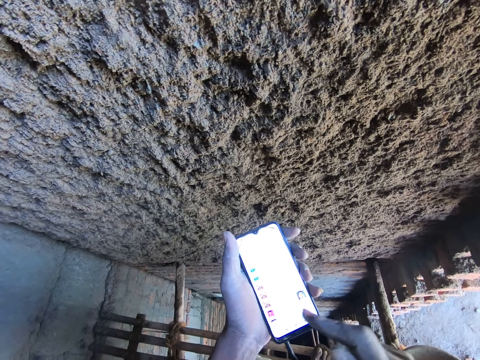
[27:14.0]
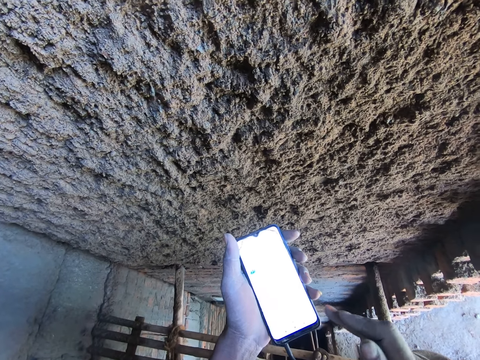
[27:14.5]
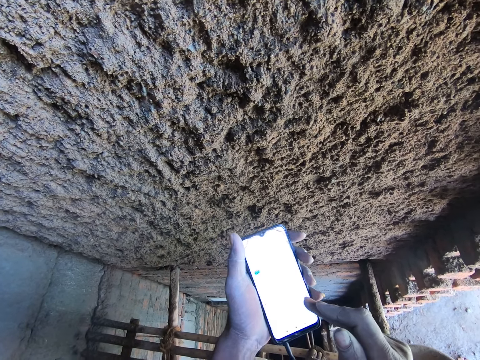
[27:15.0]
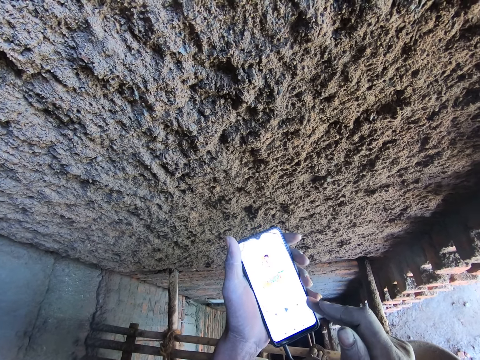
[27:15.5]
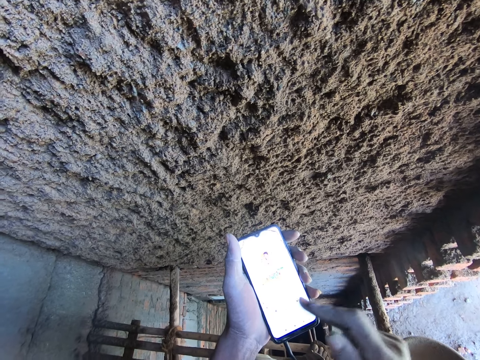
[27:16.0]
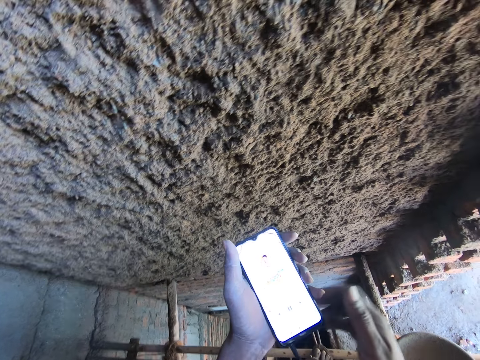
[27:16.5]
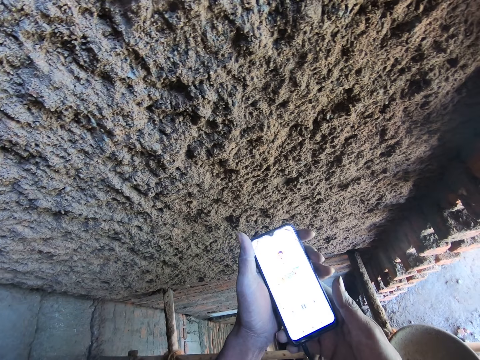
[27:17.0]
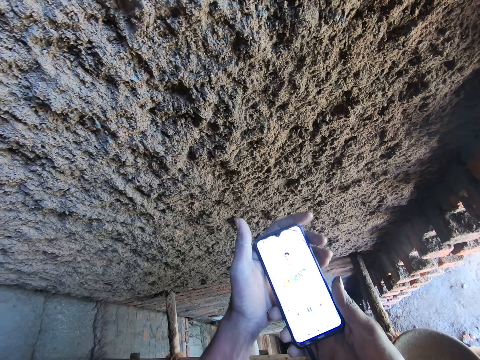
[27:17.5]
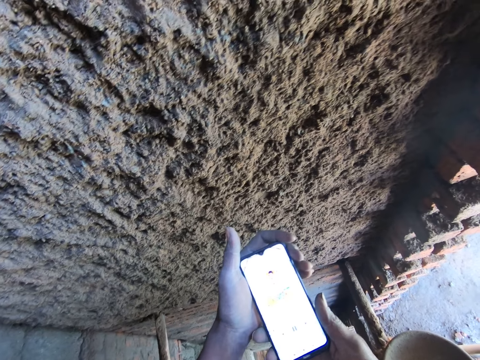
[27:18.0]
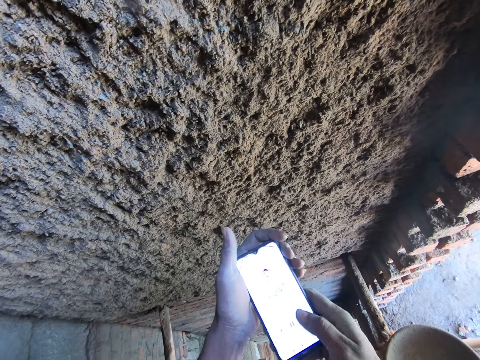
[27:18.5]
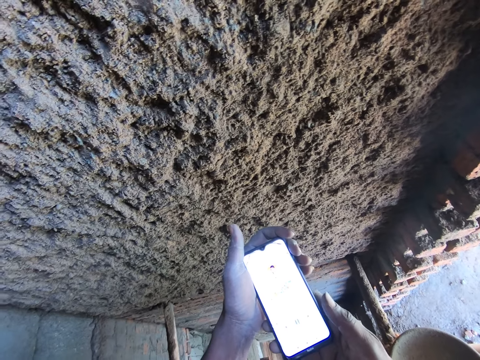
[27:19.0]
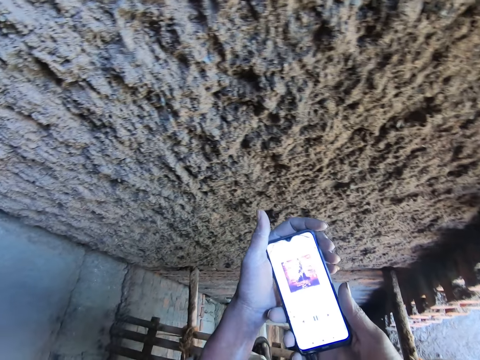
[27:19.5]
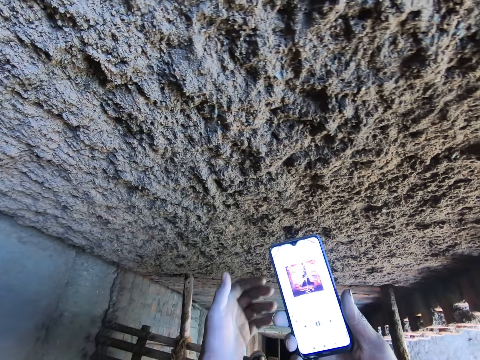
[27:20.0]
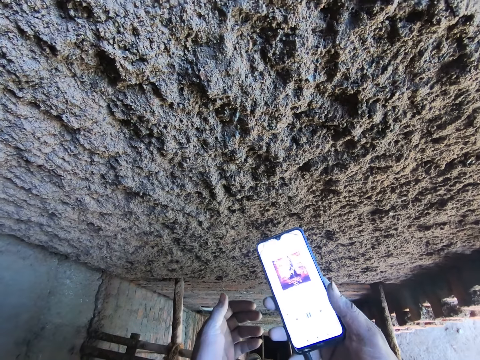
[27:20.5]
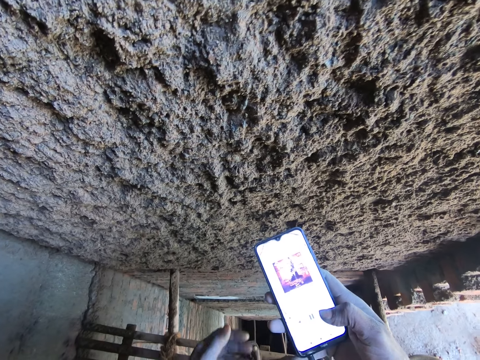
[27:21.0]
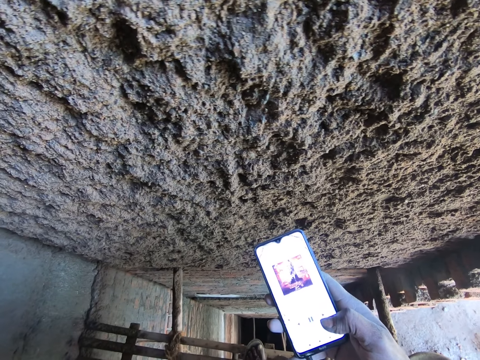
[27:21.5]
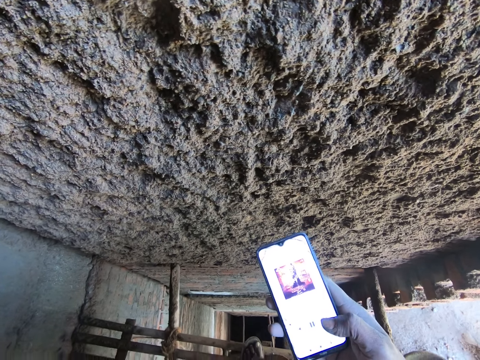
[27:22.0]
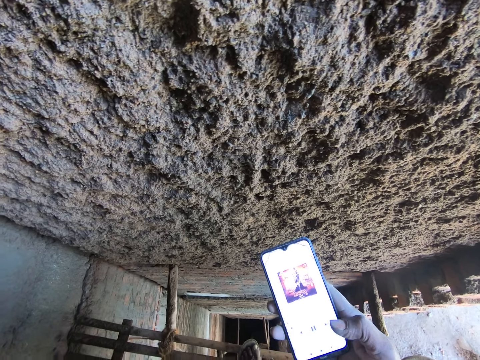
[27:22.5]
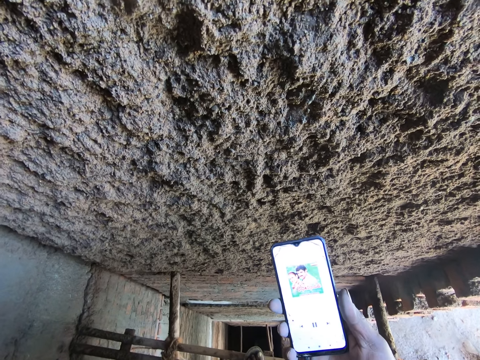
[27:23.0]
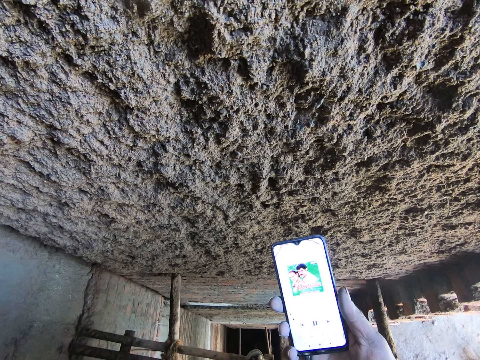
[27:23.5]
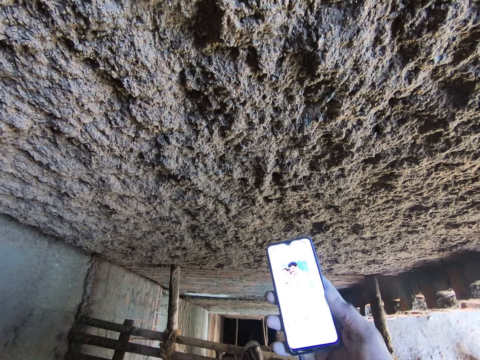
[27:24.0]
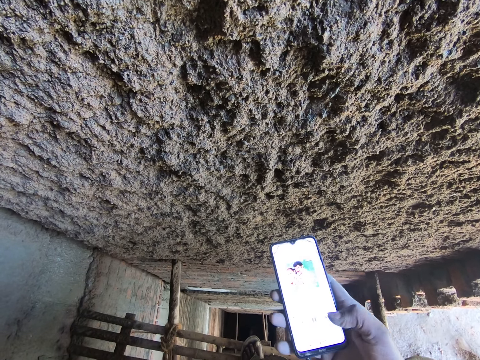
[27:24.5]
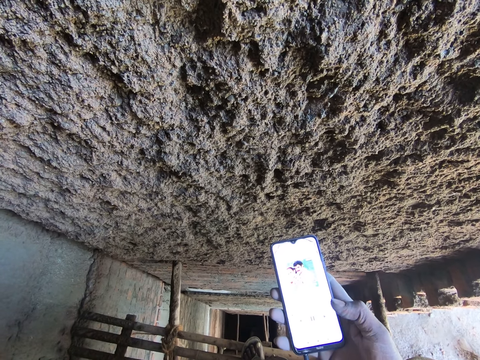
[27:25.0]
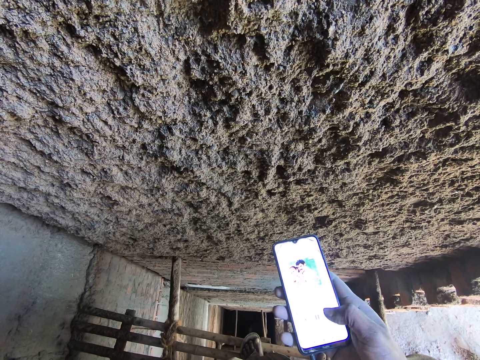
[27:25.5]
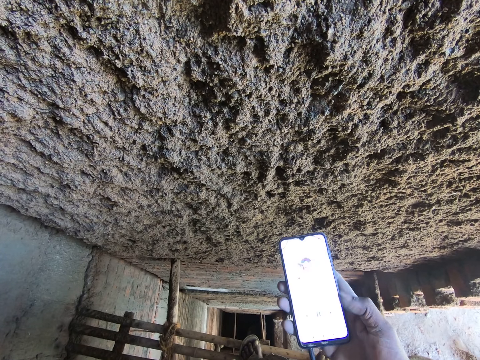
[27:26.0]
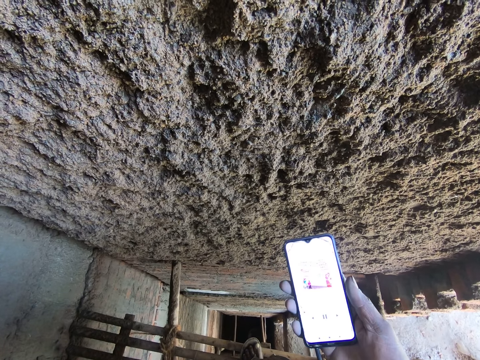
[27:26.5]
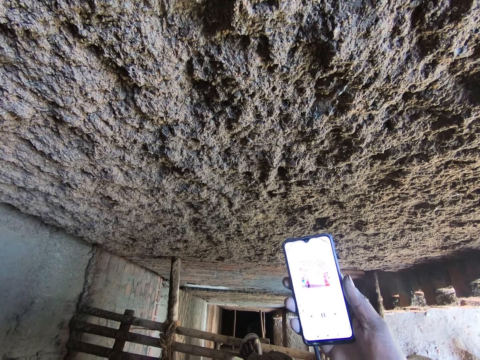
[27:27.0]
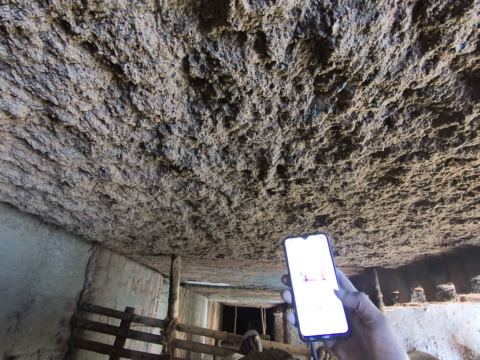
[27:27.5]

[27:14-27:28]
The camera wearer uses a phone. He operates the phone with his right hand.

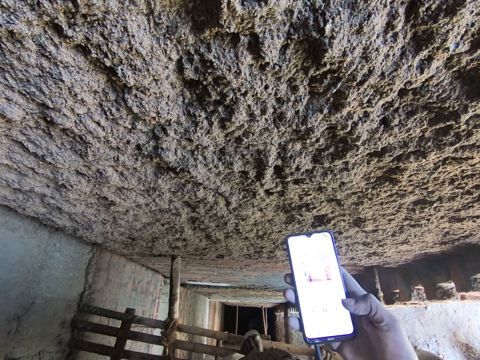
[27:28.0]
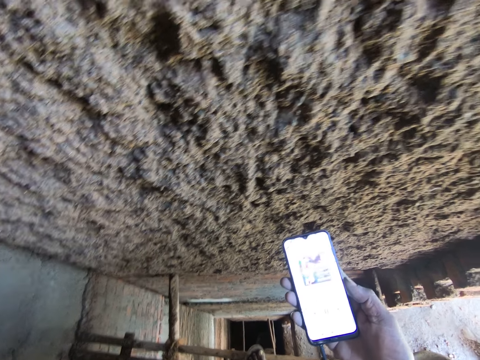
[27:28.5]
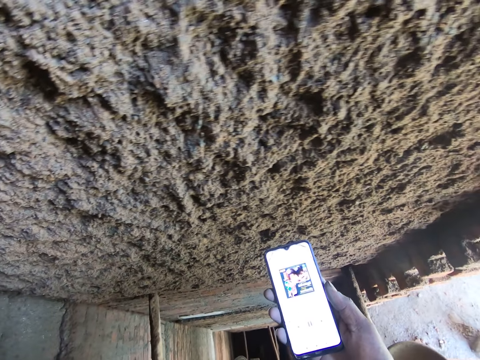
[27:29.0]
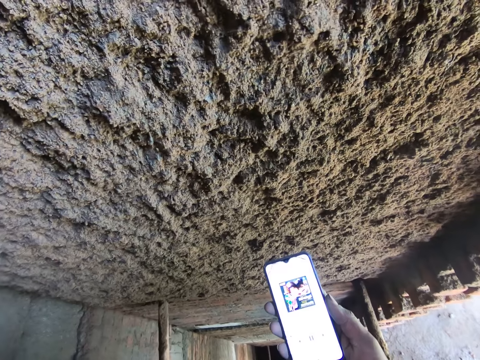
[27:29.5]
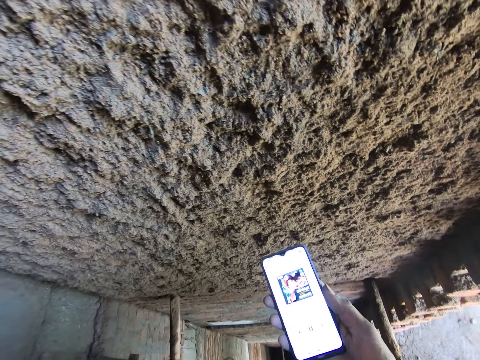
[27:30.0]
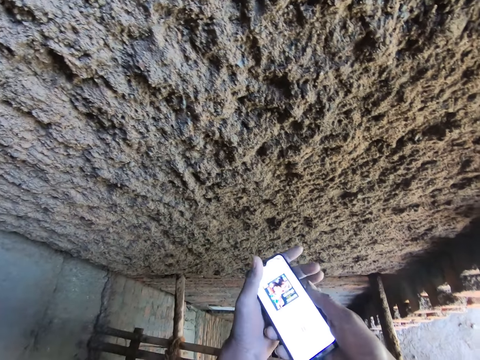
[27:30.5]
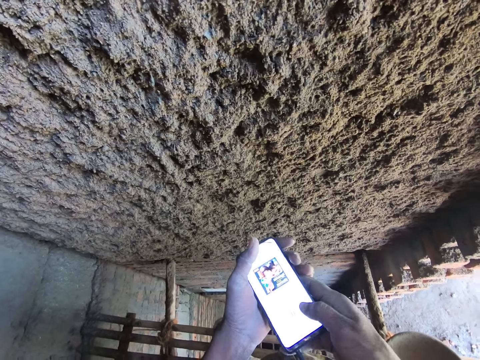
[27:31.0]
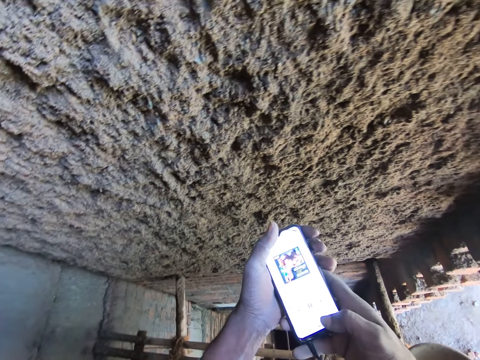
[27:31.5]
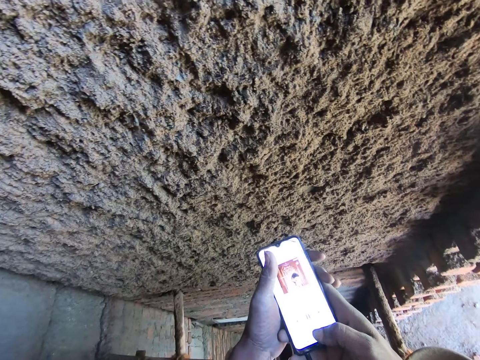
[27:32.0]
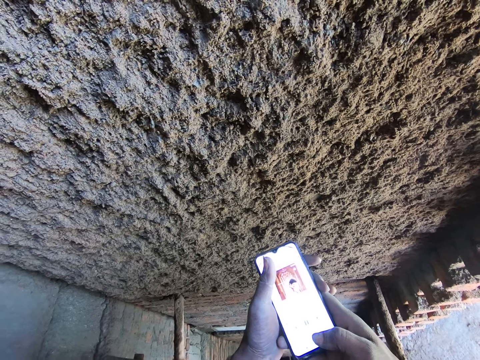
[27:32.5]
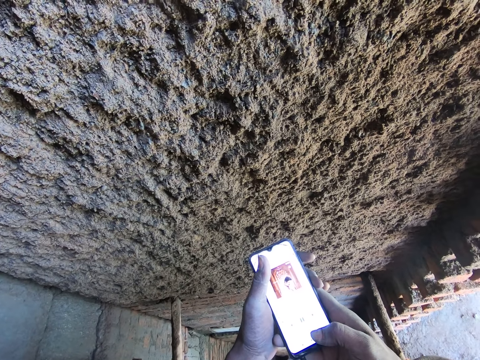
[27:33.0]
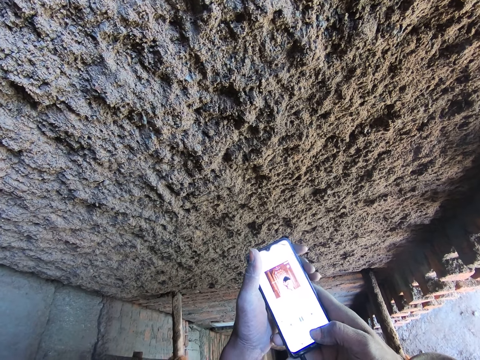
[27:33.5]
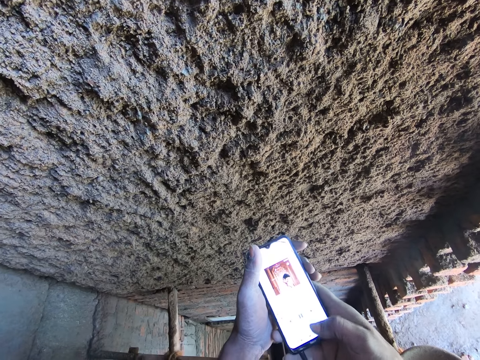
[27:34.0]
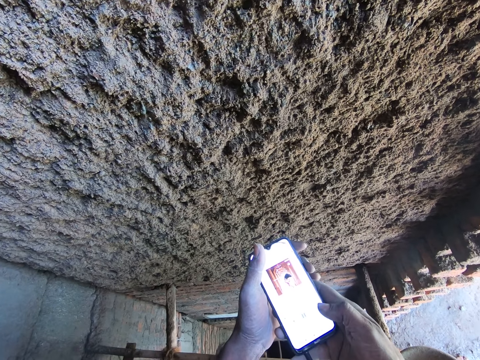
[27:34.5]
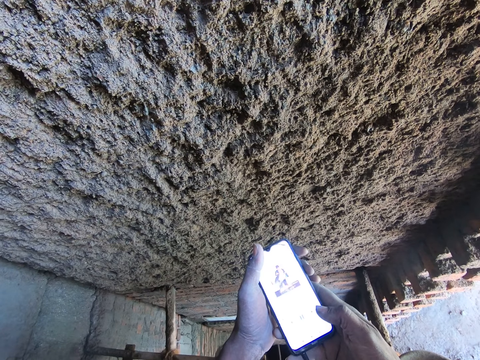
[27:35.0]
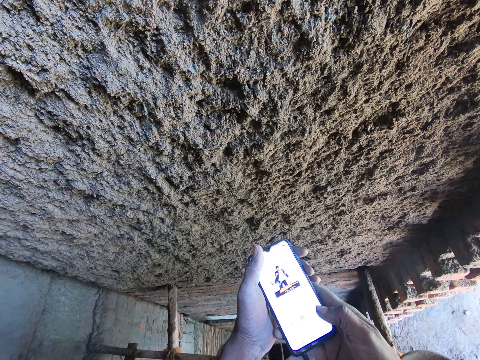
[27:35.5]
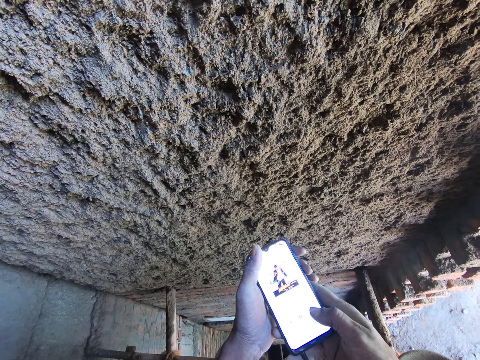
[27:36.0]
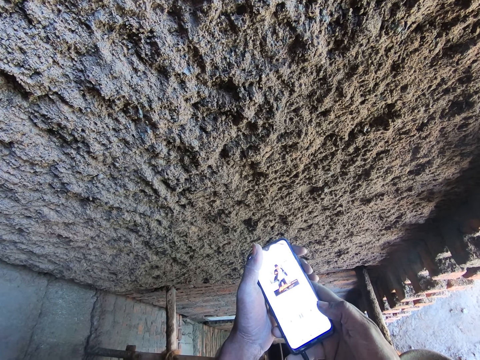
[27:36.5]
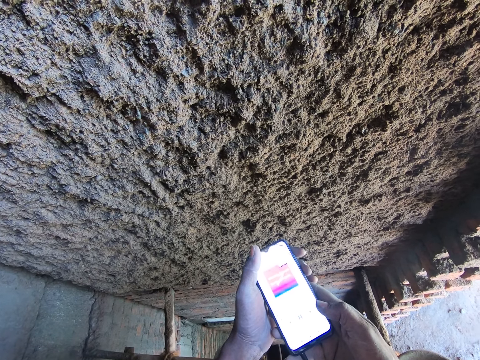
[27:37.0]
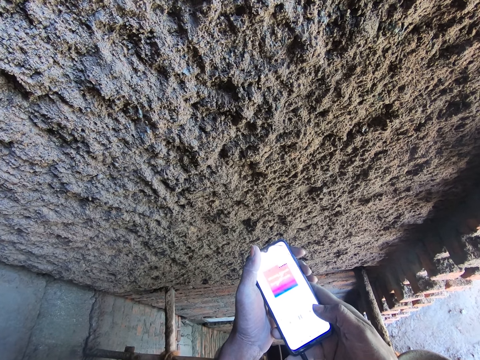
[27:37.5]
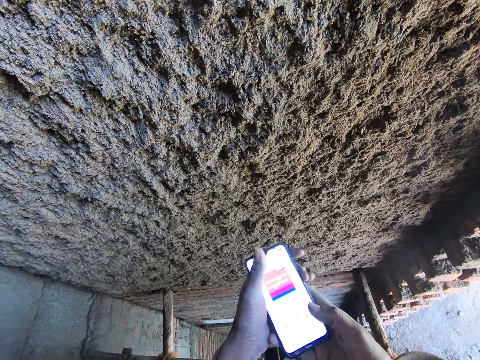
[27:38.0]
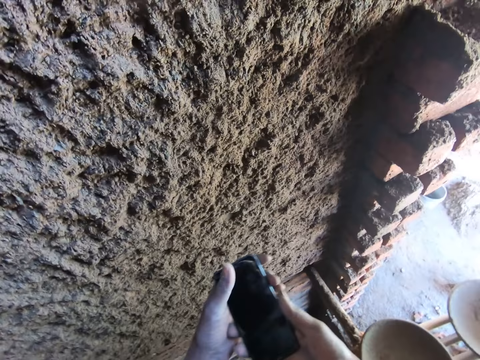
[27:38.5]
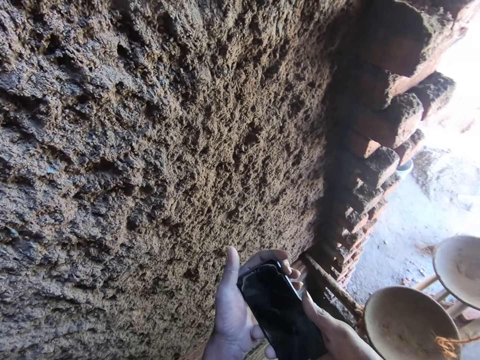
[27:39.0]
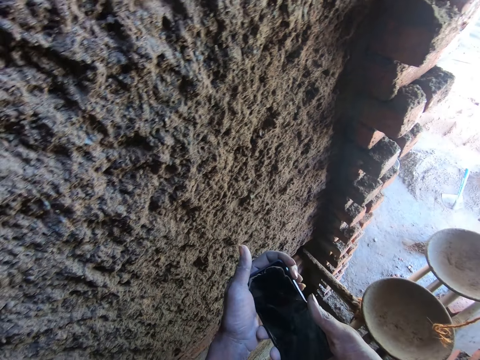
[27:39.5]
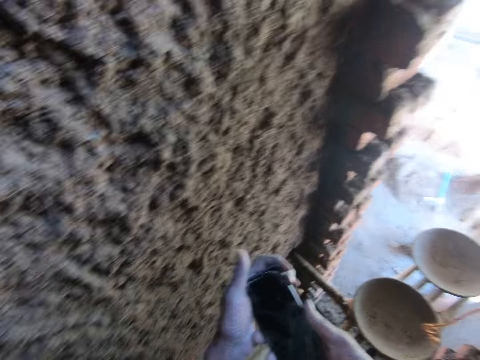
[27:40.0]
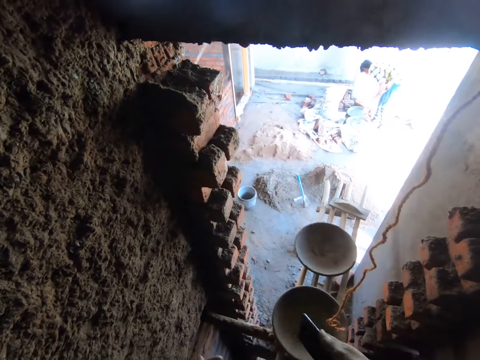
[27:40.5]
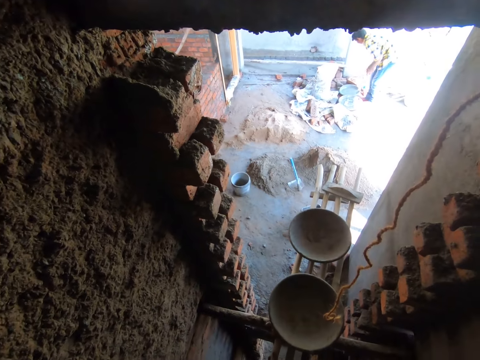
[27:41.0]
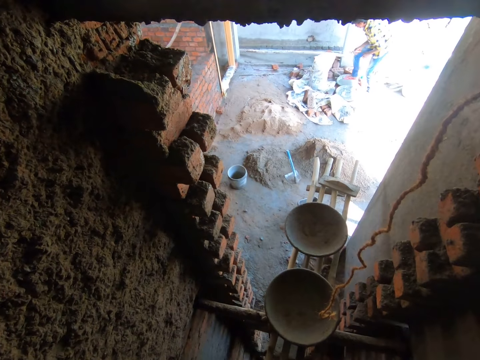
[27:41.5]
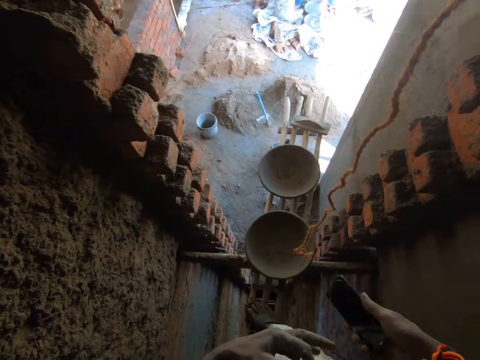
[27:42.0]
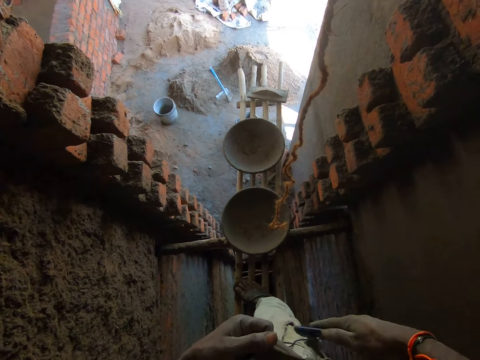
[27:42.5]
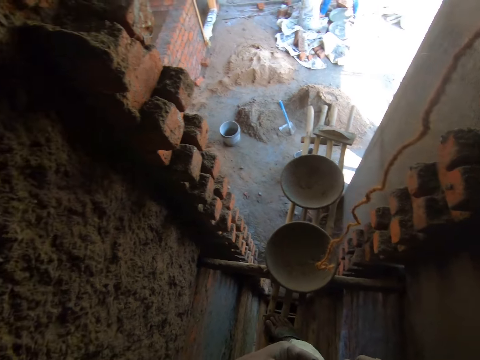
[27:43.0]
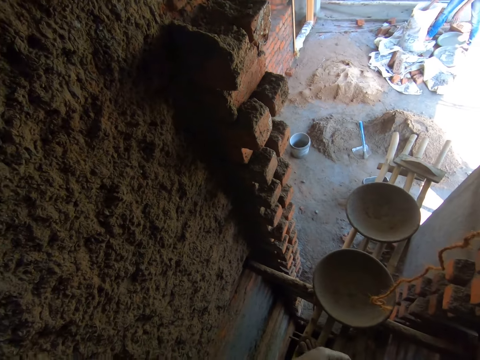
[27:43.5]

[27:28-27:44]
The camera wearer operates the phone with both hands. He inserts the phone in his pocket with his right hand. He looks around.
